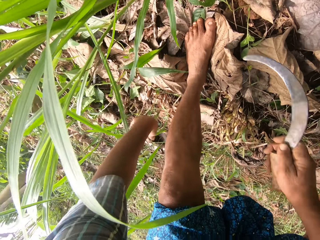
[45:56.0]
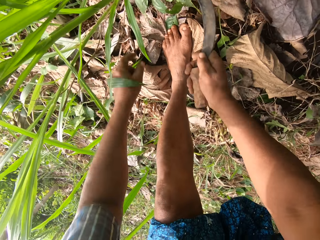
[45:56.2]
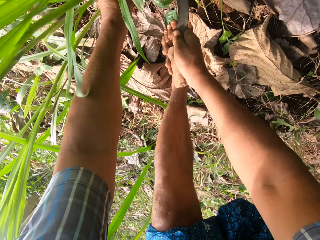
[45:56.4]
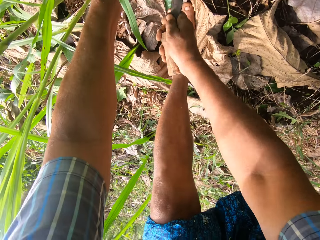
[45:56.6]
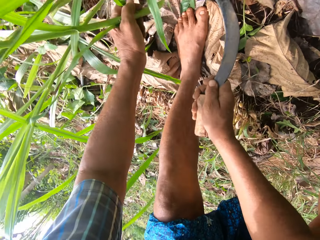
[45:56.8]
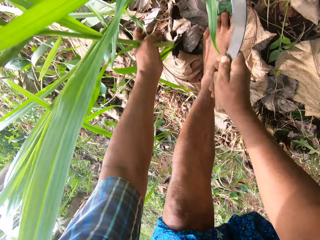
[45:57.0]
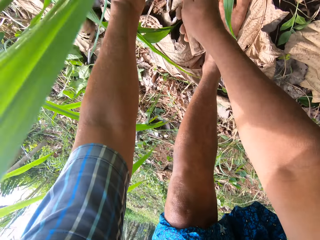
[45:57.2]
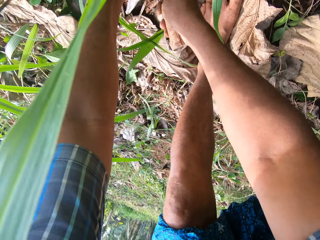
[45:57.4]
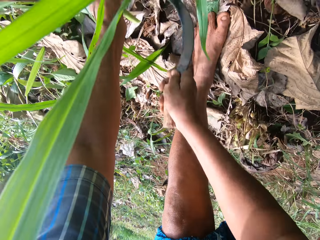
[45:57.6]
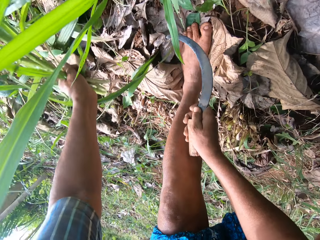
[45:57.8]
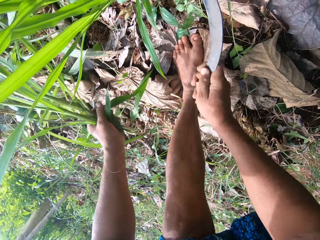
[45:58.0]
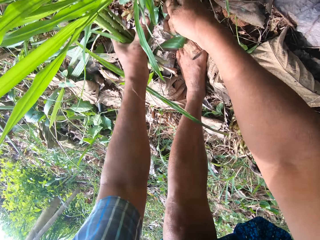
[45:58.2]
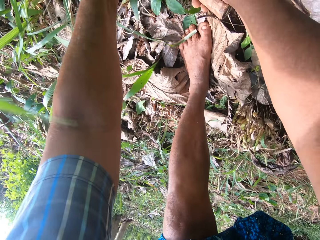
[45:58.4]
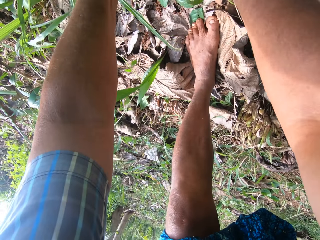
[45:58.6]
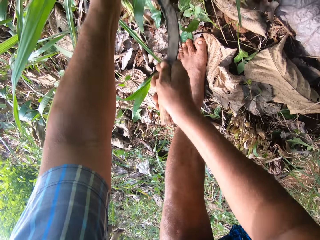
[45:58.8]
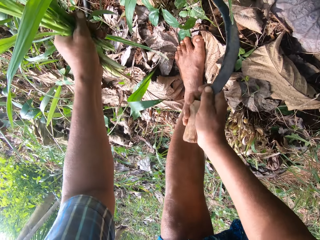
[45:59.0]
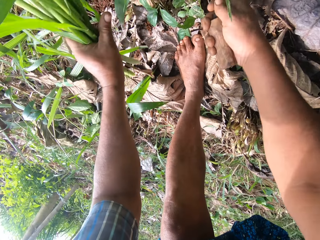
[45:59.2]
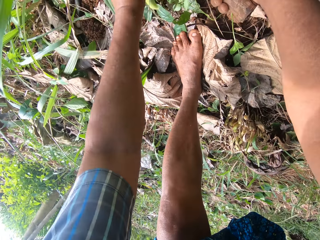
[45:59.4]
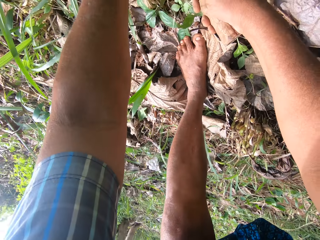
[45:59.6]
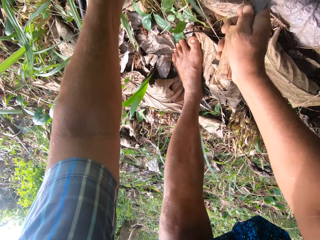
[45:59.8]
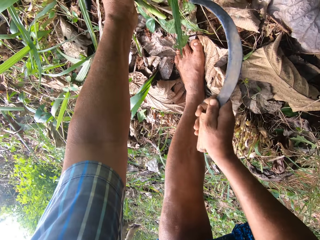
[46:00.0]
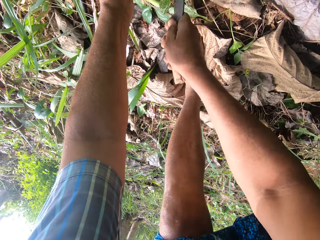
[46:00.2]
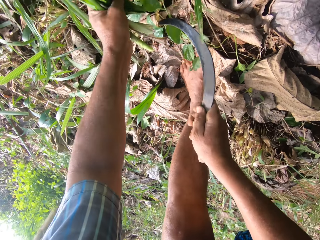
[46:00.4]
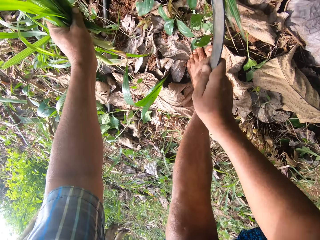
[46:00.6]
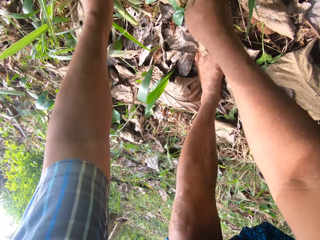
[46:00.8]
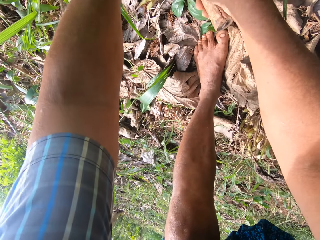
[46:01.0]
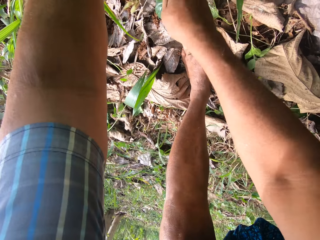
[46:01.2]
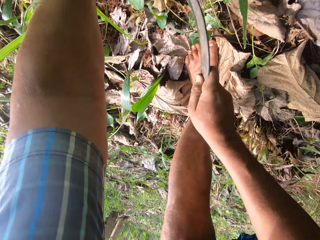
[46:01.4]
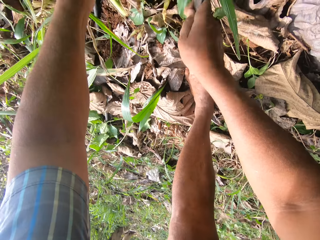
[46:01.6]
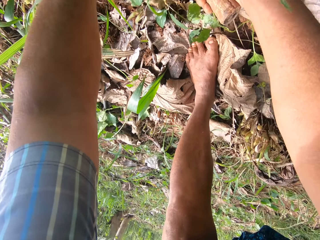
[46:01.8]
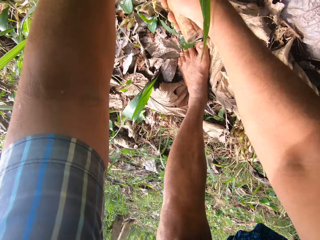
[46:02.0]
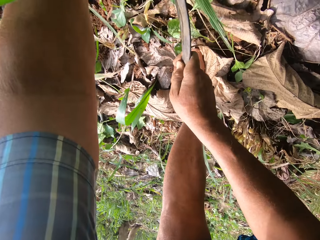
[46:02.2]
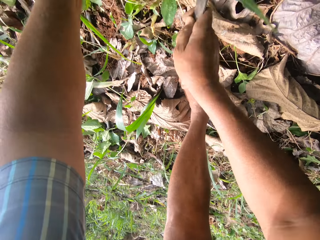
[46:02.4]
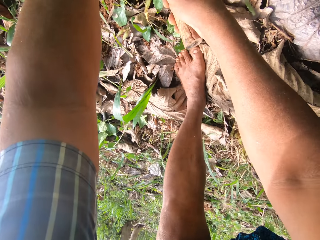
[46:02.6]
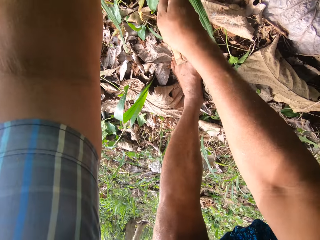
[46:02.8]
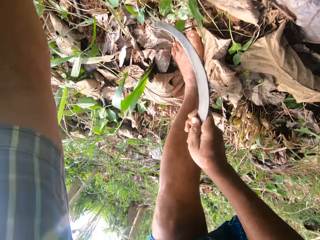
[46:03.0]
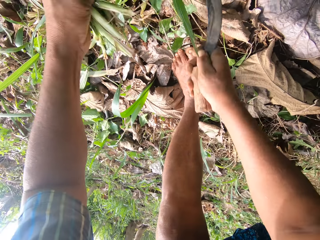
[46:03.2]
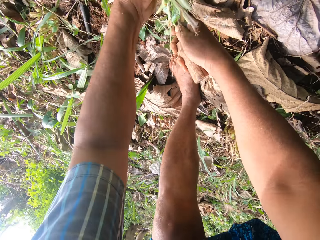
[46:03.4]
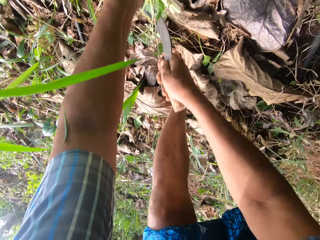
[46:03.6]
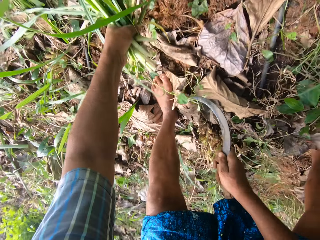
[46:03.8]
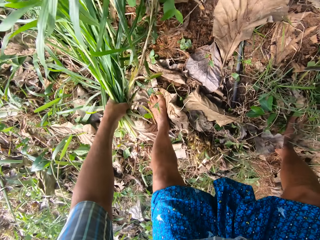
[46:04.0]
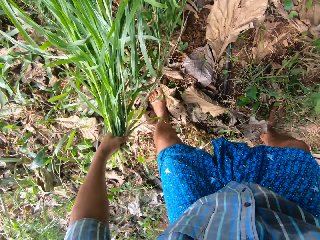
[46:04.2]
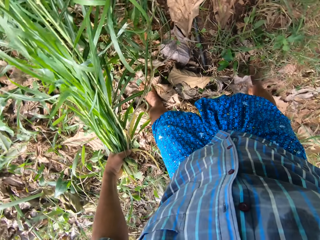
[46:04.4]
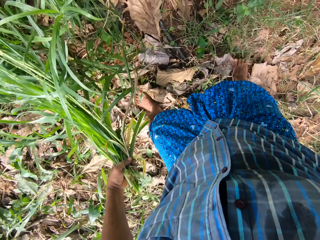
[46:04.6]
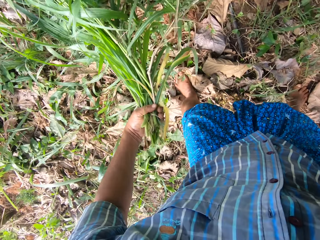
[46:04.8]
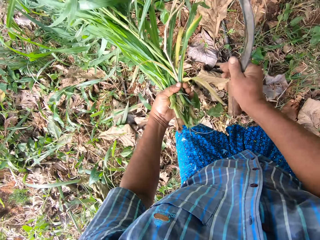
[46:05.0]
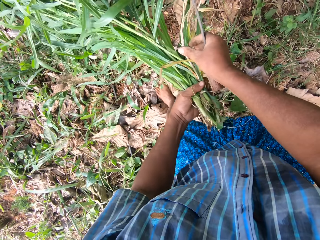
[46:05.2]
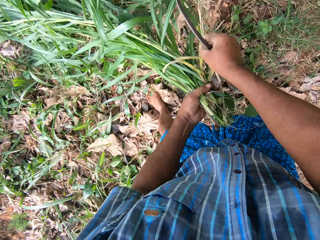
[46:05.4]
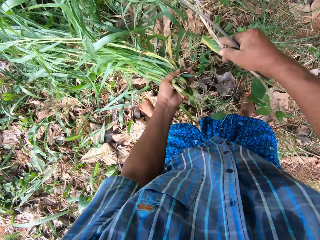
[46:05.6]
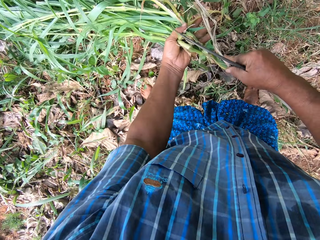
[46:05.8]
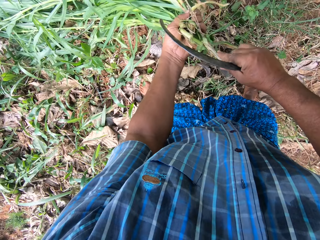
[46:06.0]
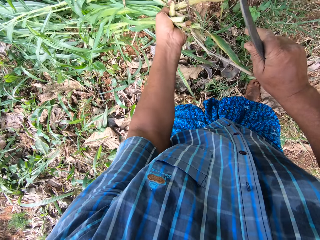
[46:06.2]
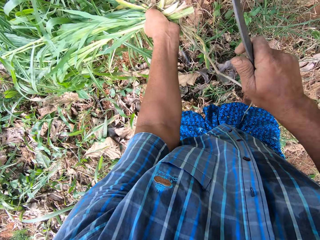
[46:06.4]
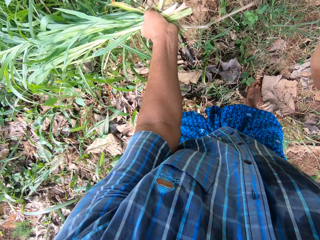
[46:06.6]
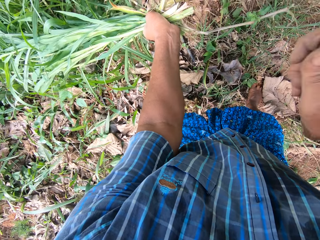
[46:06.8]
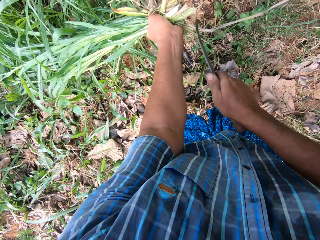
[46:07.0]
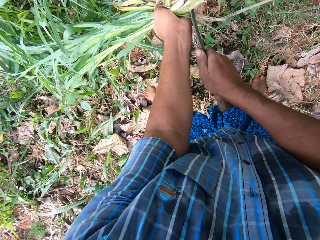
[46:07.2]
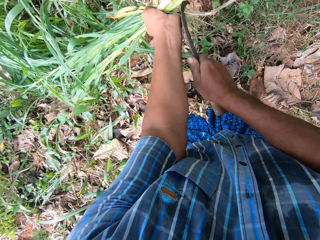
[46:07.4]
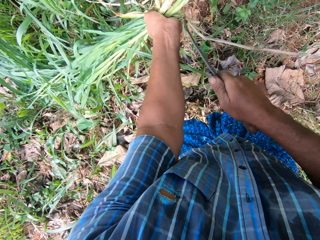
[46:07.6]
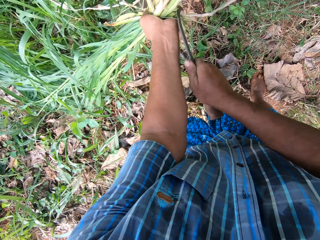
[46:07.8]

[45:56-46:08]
The camera wearer cuts the Napier grass with a sickle.

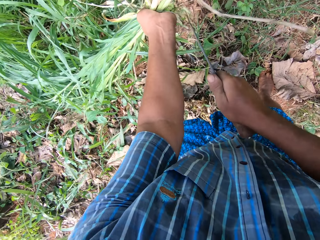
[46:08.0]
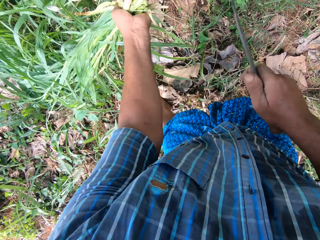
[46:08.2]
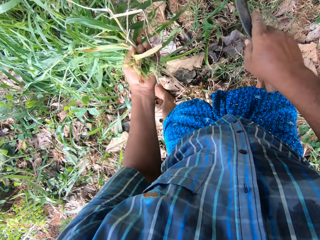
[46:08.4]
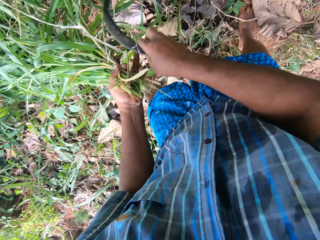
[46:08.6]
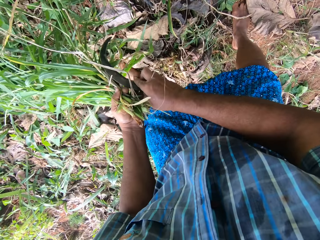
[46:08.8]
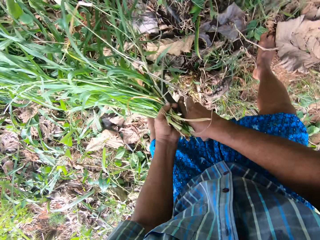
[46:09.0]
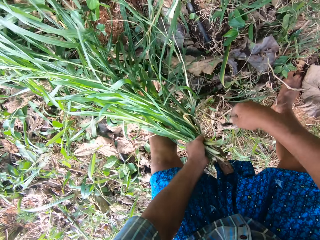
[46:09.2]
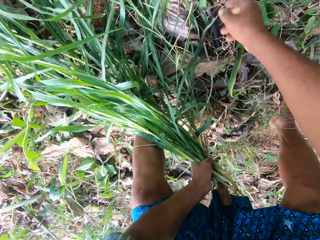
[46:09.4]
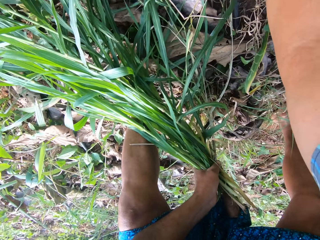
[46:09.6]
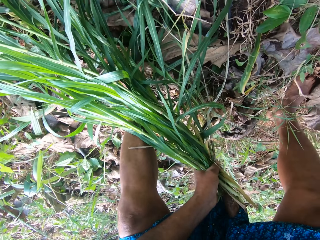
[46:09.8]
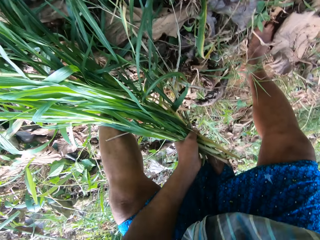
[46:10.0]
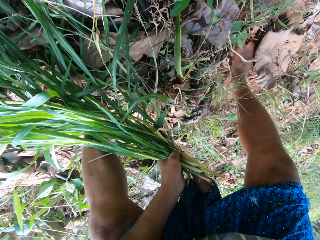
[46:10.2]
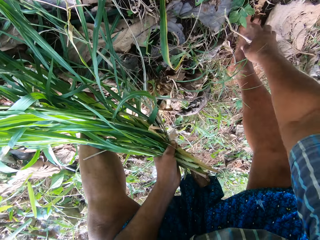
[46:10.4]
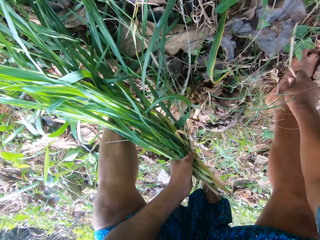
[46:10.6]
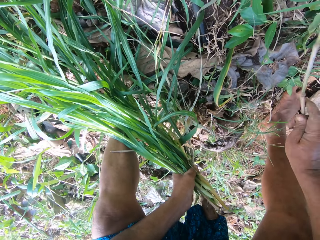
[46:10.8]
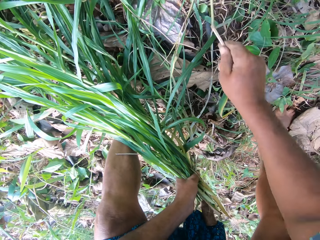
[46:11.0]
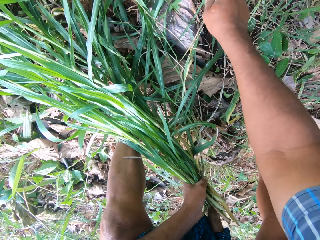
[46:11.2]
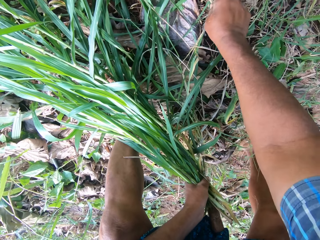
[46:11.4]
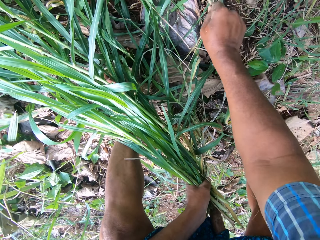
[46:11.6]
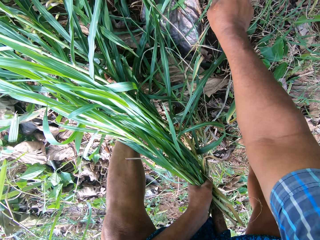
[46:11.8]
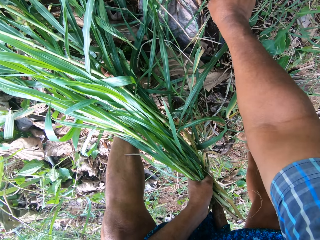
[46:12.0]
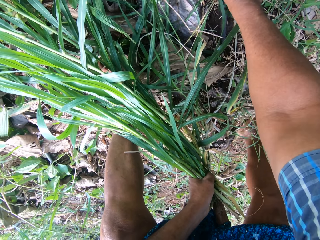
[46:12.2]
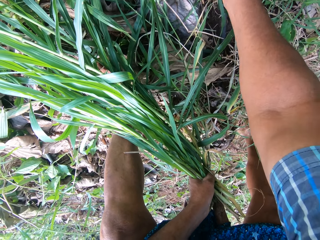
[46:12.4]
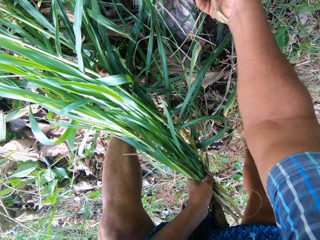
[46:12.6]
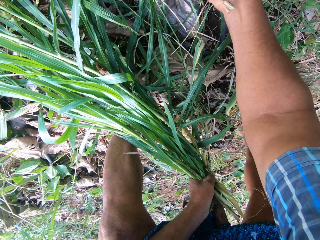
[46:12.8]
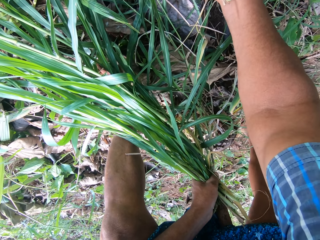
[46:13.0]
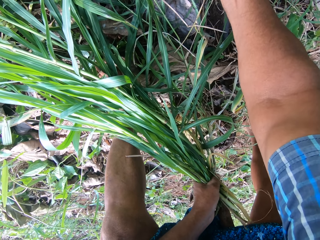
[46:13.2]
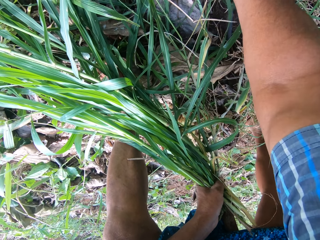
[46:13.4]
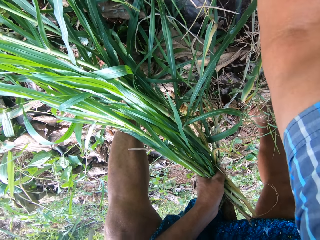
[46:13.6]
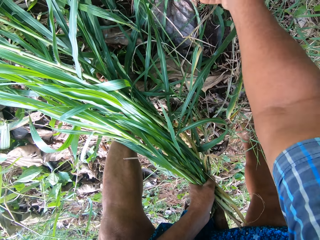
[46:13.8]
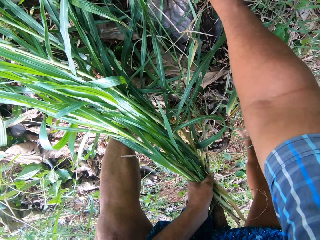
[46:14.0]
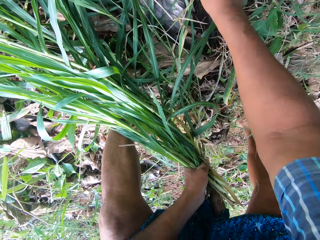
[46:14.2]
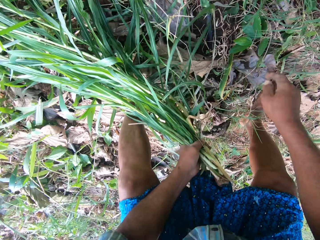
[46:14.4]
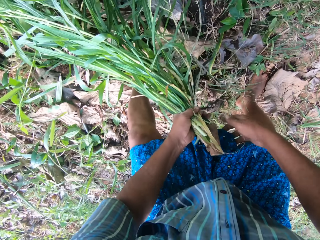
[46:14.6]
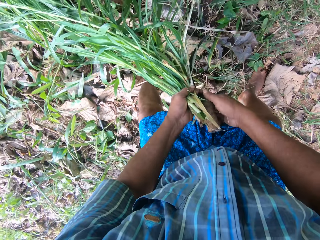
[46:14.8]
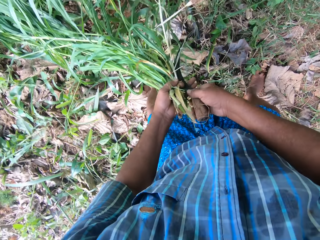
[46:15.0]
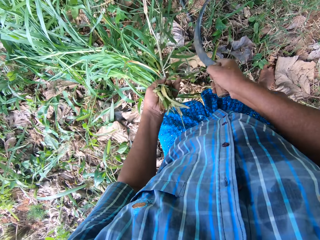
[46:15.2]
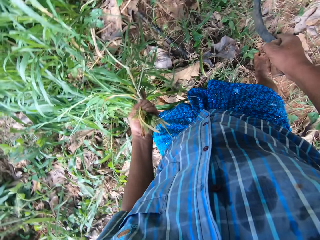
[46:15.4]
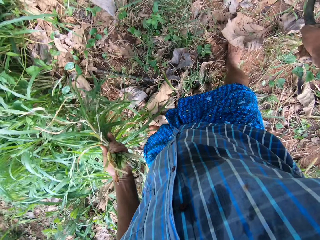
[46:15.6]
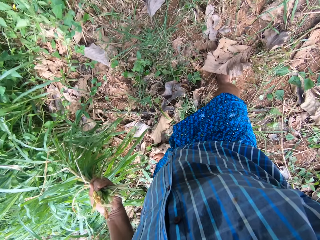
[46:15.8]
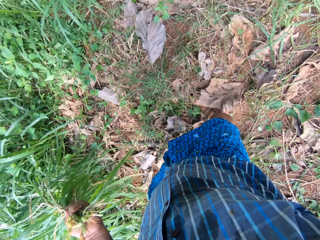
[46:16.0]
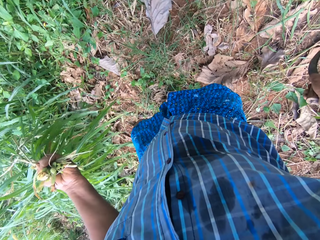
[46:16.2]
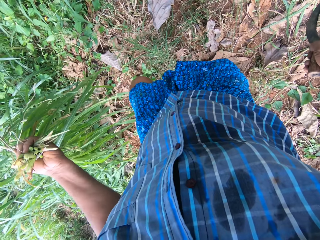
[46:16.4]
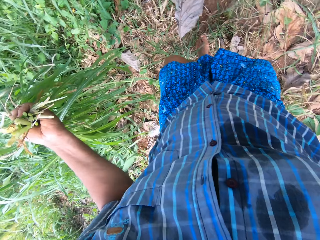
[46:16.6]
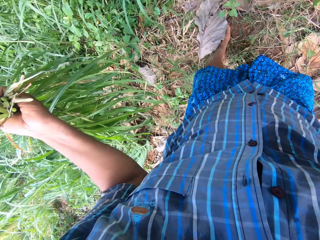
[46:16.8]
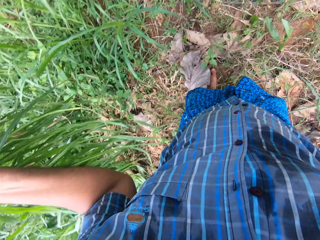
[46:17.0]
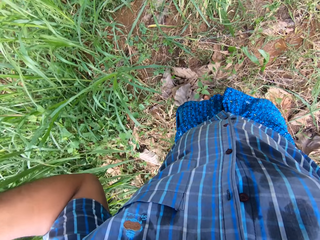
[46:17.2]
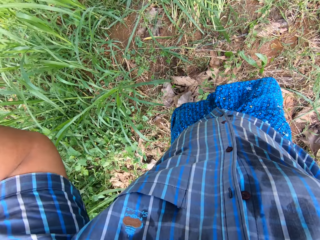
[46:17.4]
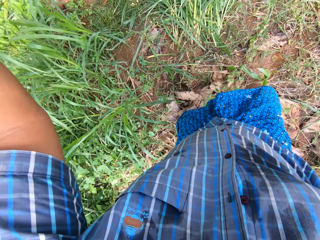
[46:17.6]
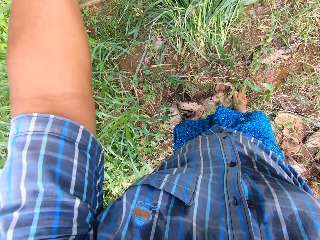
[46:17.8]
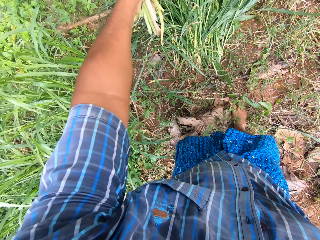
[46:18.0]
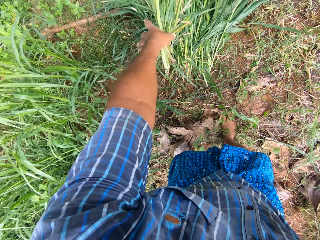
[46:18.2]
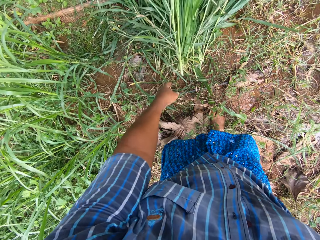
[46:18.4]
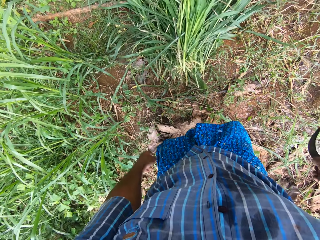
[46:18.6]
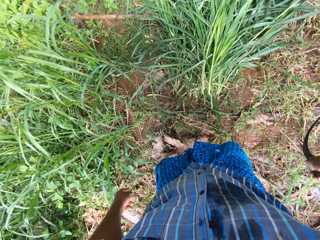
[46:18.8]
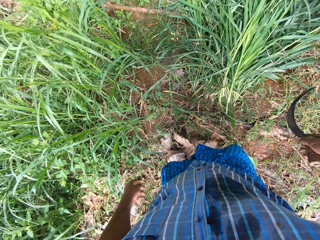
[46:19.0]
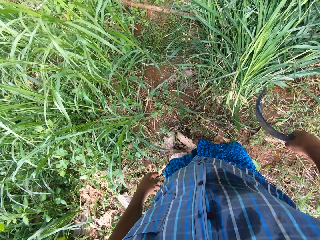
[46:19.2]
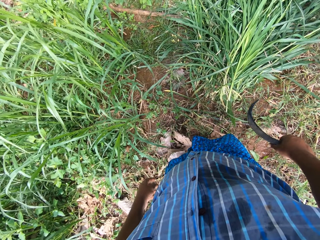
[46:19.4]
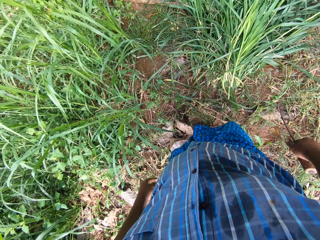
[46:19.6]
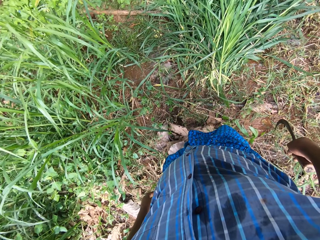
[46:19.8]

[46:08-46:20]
The camera wearer picks up a dry Napier grass. They insert the dry Napier grass into the soil. They walk around in the farm and throw the Napier grass down on the floor.
